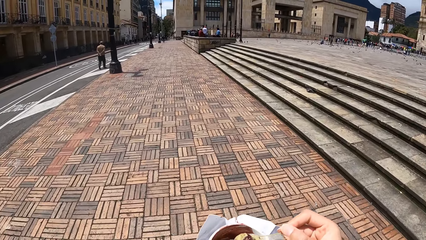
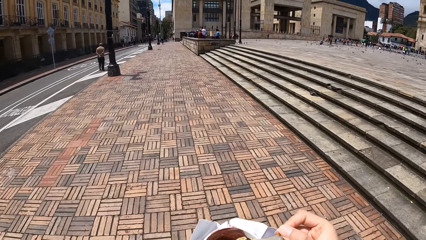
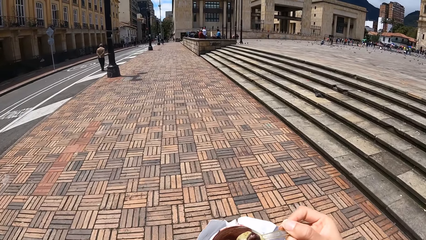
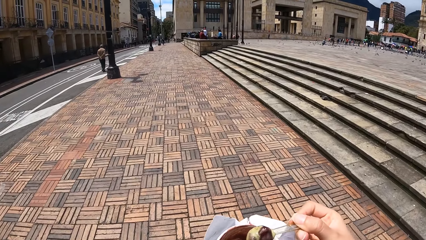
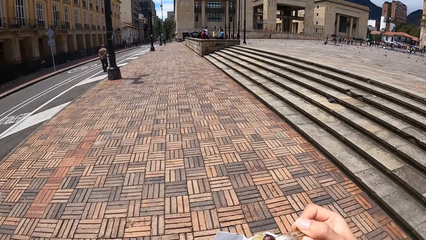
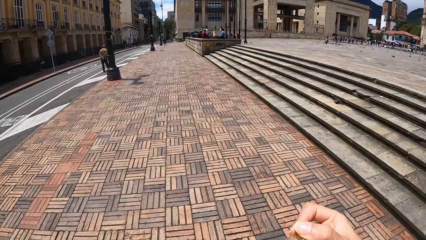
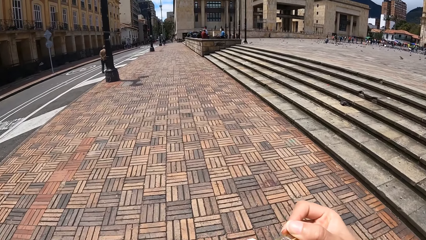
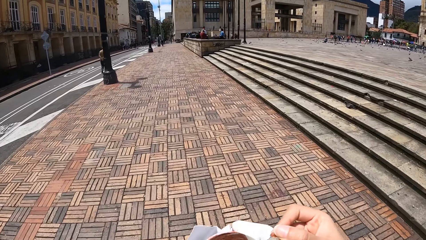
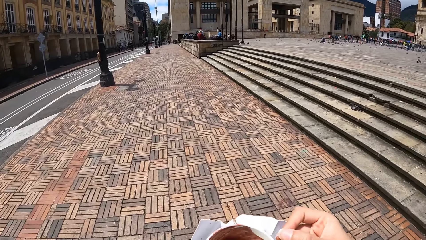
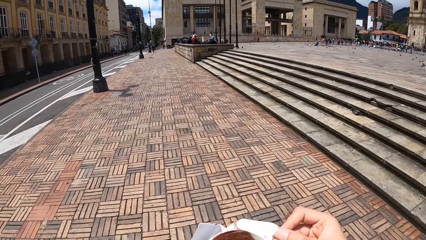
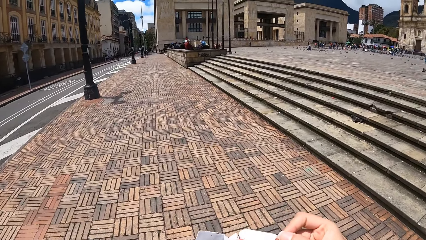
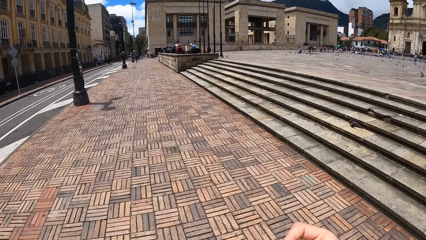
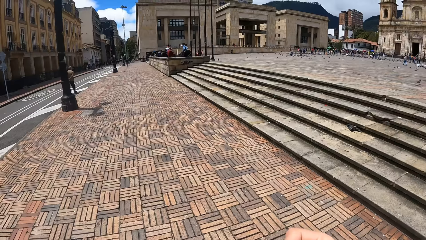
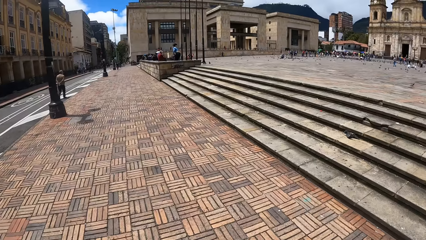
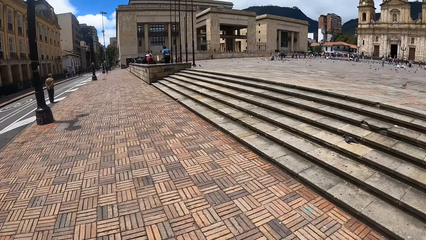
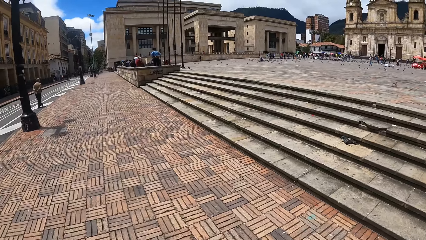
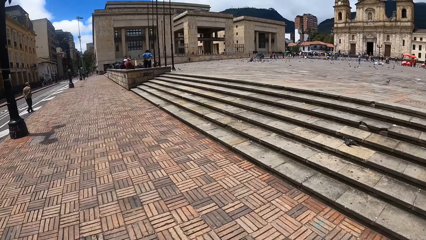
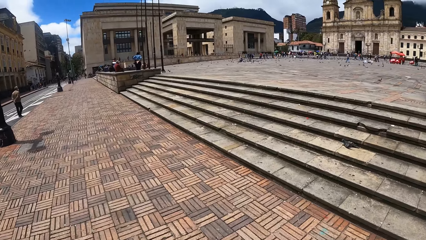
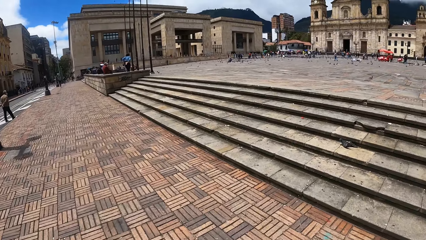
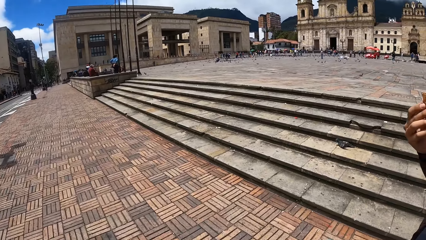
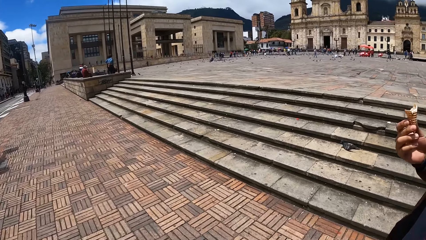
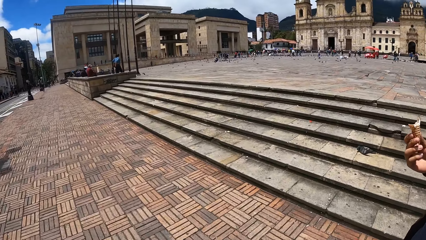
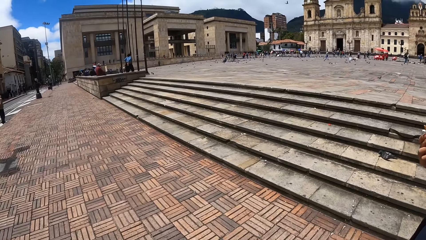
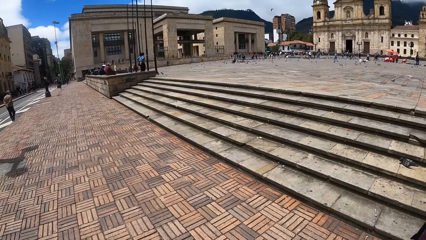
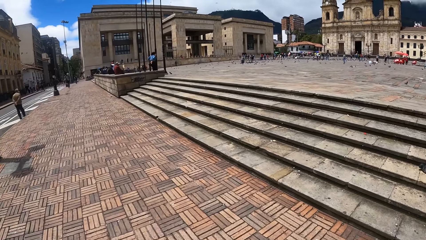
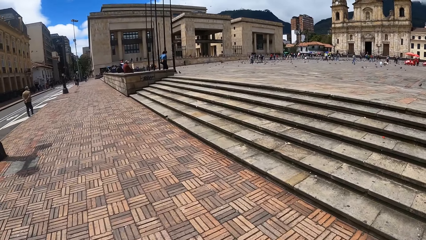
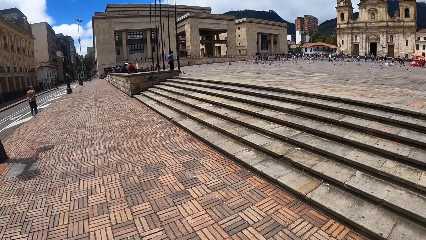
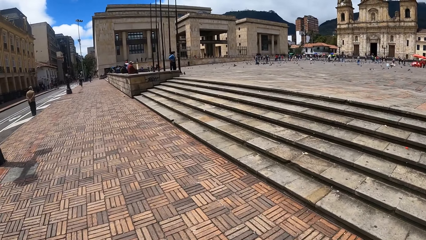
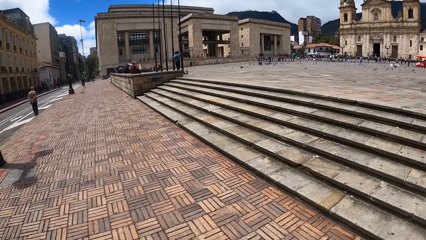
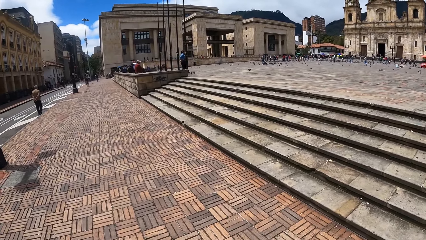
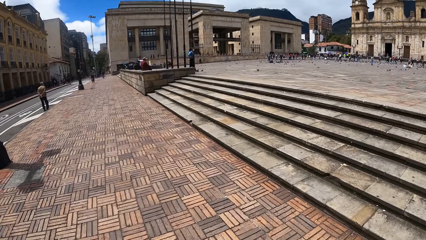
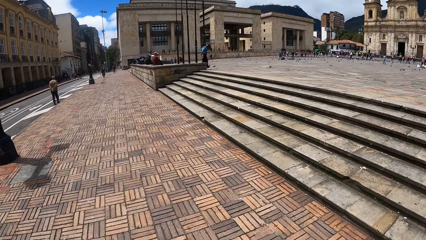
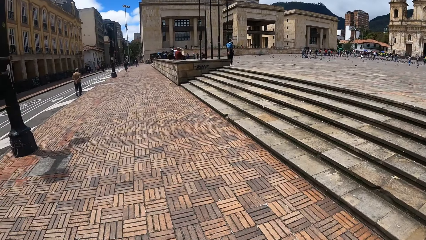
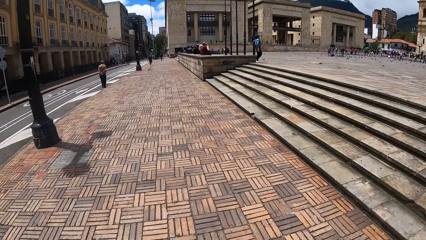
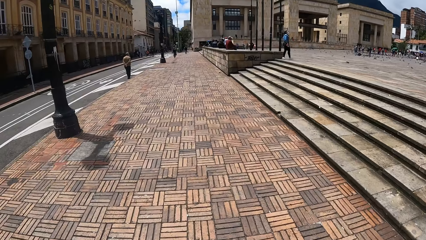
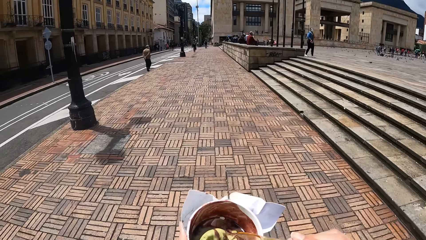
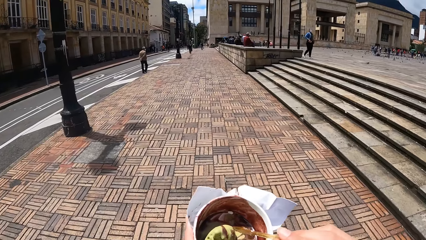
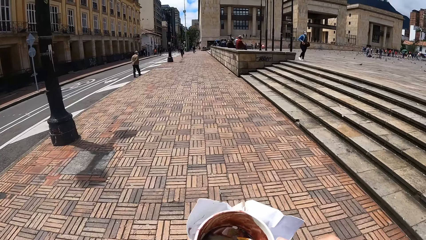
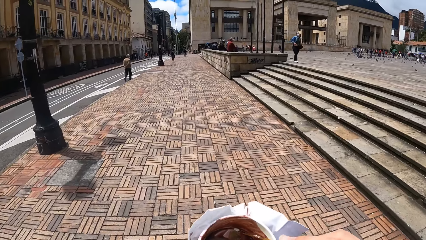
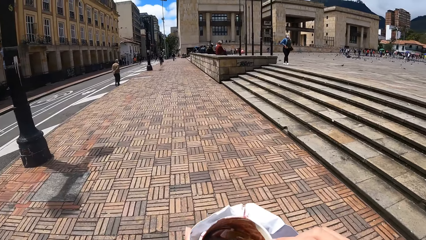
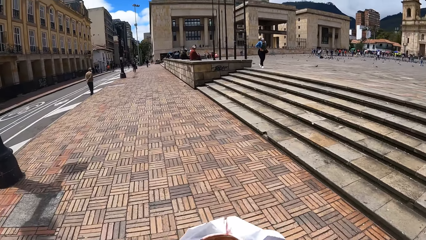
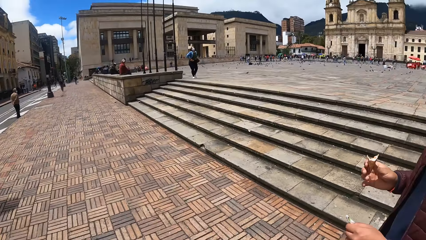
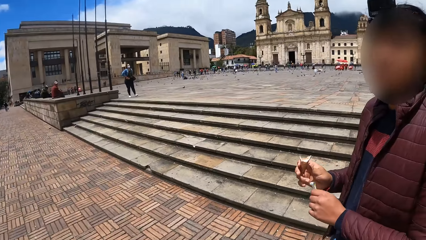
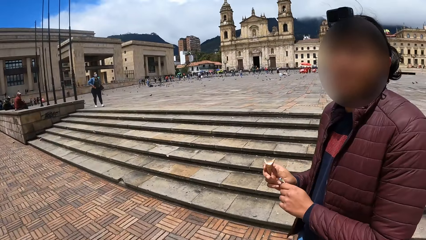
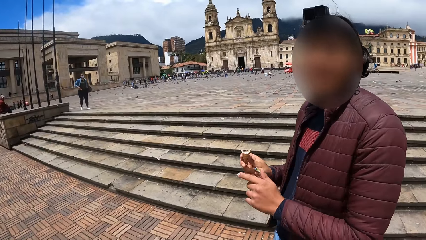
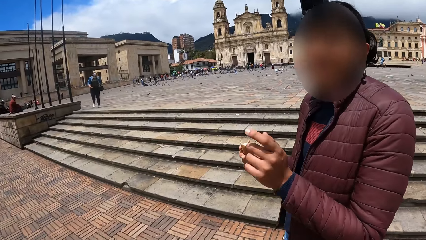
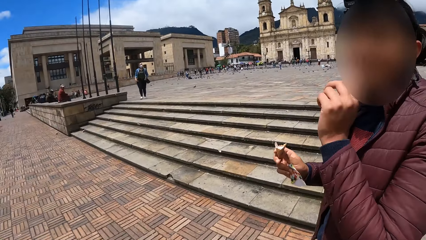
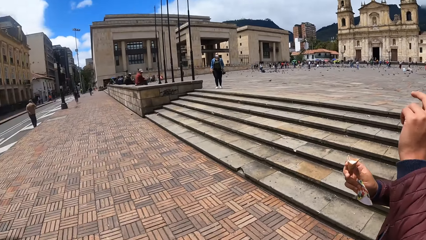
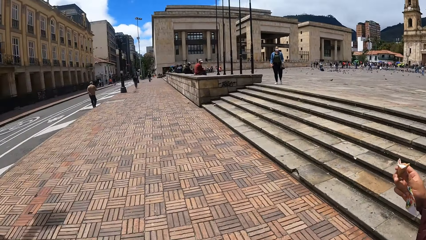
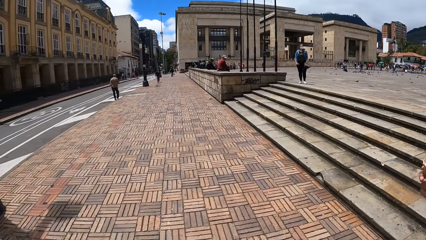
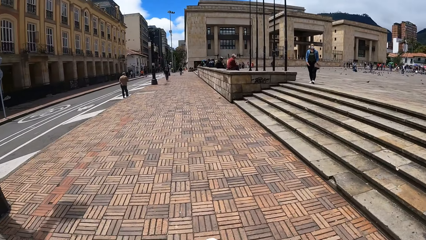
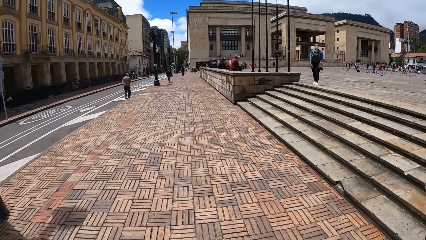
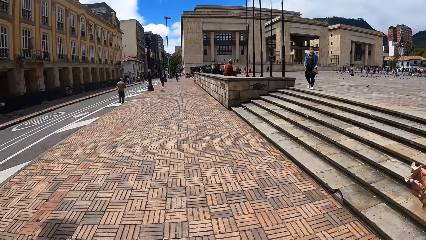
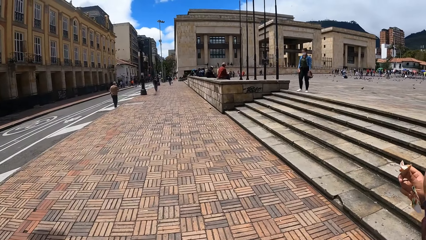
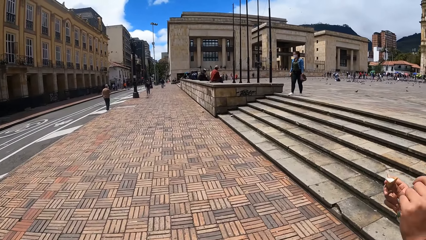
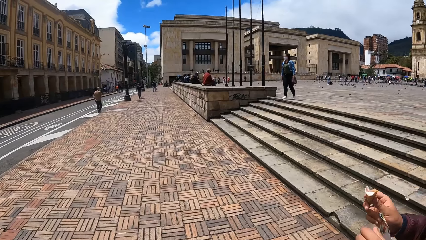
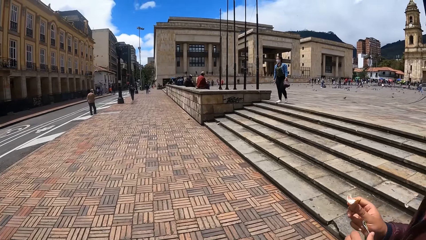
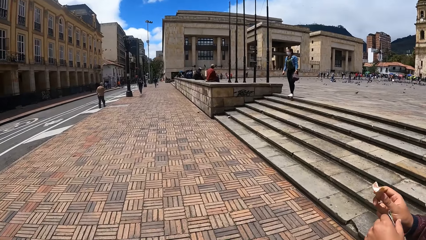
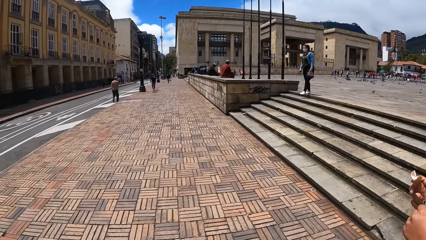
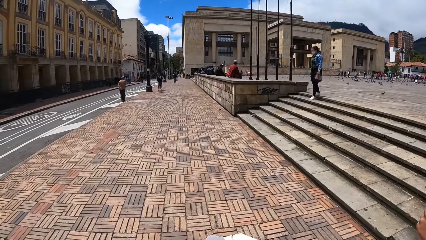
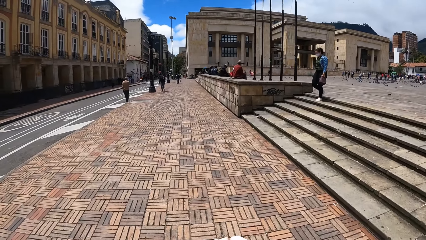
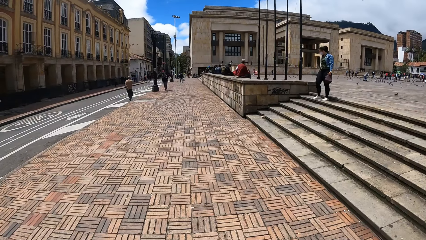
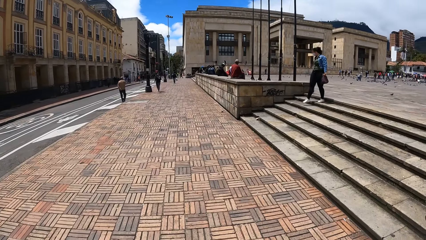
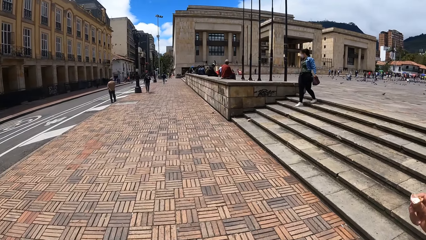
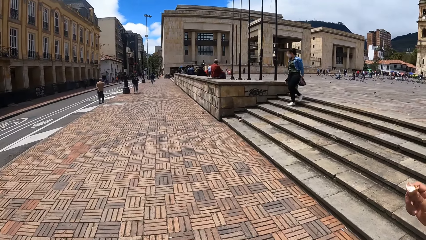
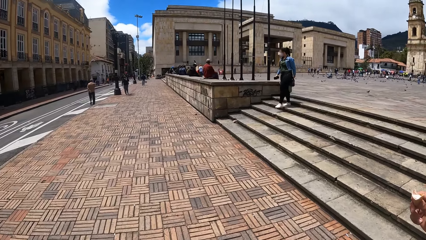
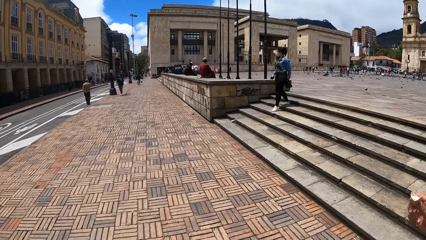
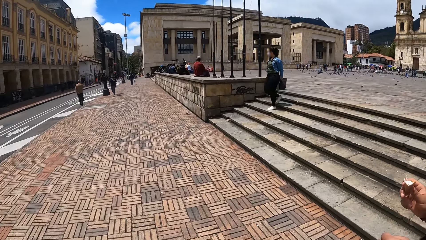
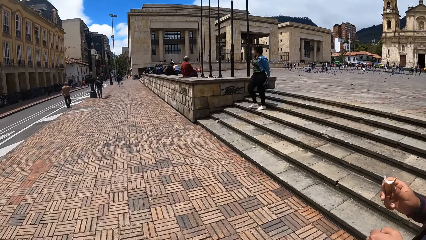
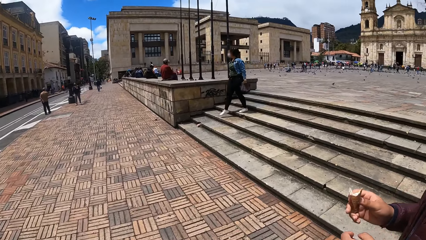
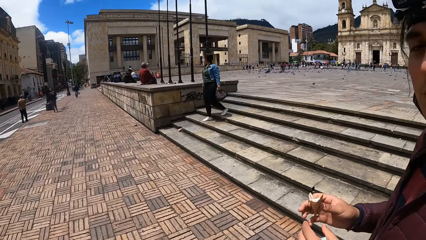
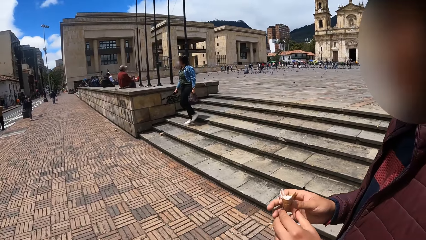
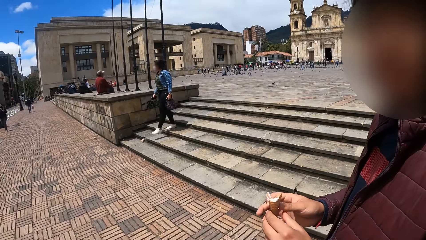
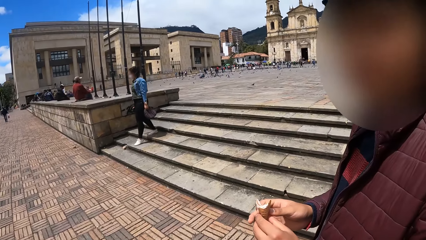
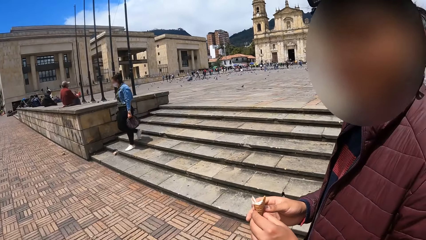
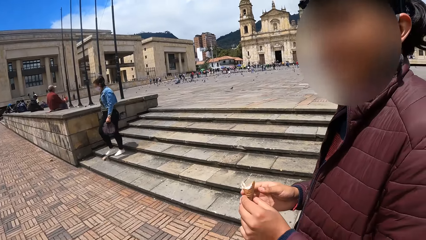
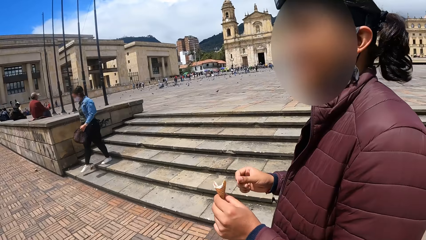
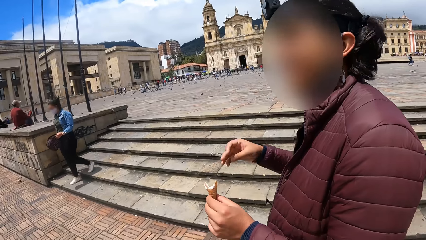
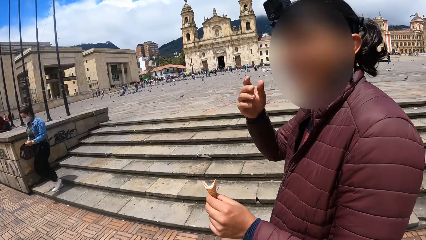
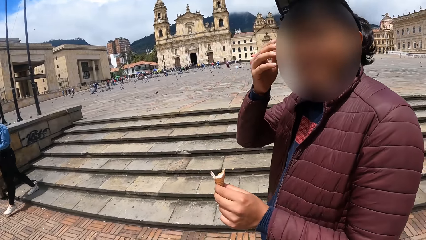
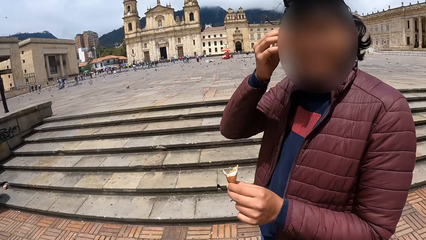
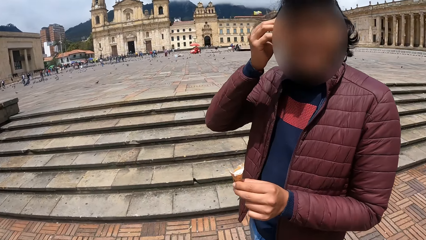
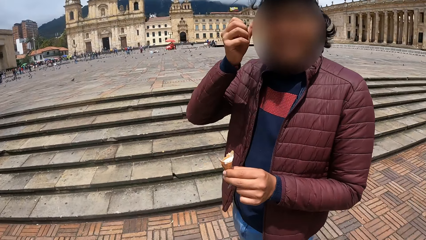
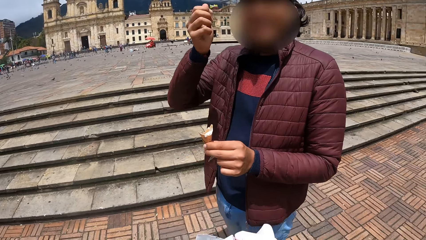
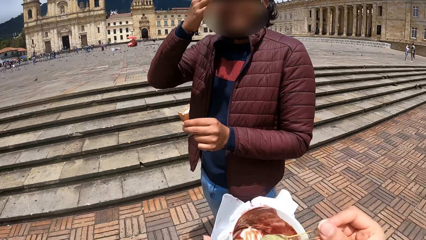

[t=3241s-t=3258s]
The camera wearer scoops the ice cream. They walk around.
